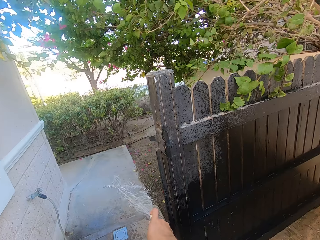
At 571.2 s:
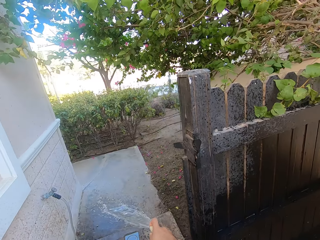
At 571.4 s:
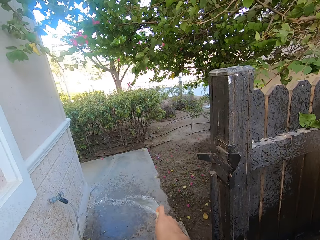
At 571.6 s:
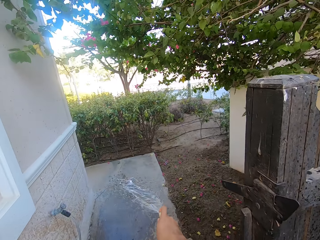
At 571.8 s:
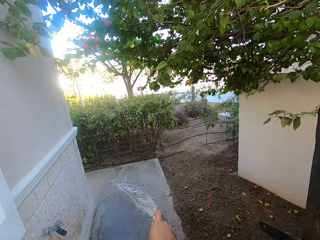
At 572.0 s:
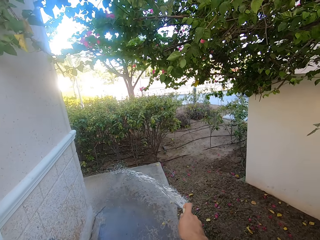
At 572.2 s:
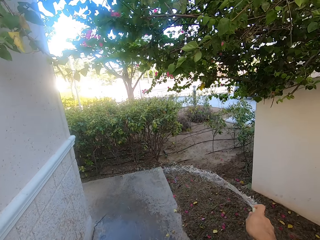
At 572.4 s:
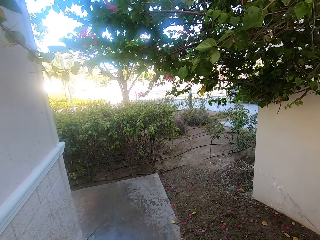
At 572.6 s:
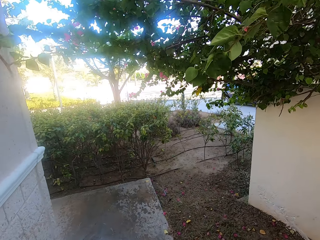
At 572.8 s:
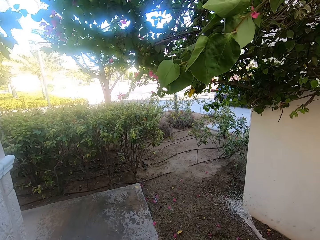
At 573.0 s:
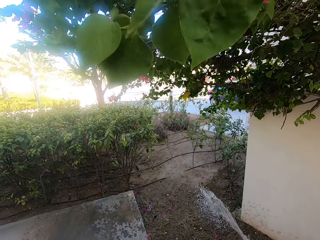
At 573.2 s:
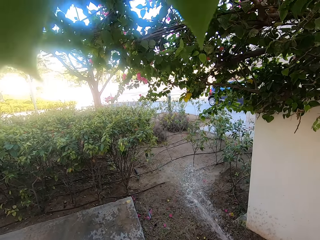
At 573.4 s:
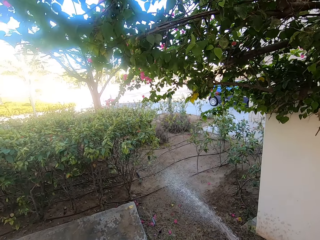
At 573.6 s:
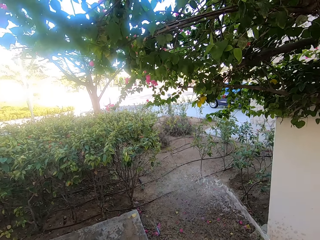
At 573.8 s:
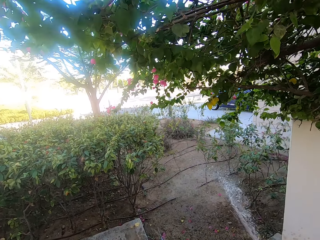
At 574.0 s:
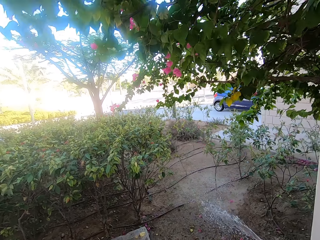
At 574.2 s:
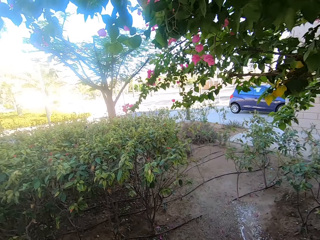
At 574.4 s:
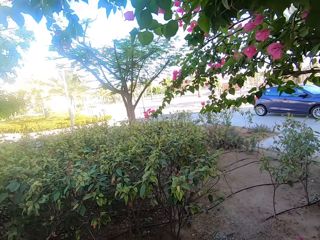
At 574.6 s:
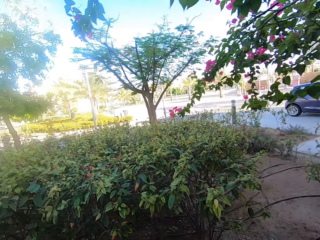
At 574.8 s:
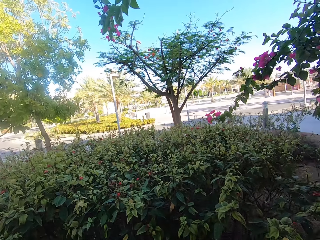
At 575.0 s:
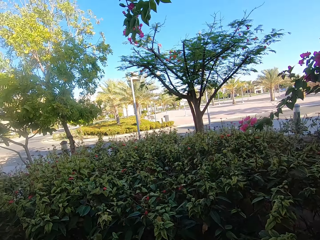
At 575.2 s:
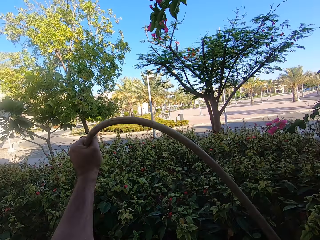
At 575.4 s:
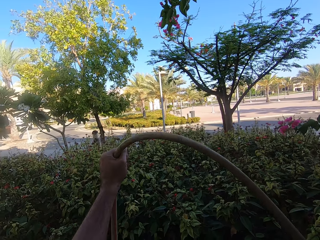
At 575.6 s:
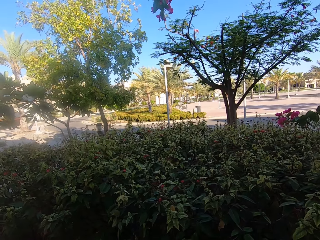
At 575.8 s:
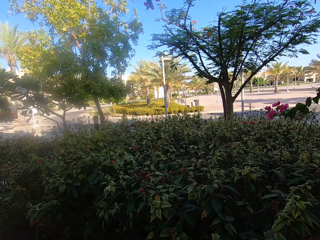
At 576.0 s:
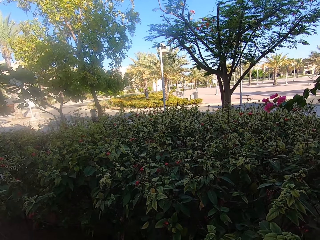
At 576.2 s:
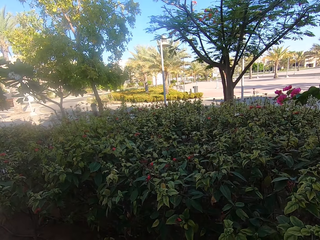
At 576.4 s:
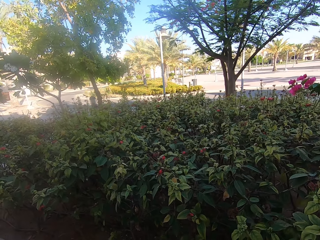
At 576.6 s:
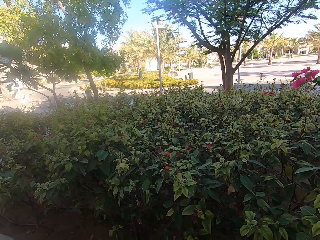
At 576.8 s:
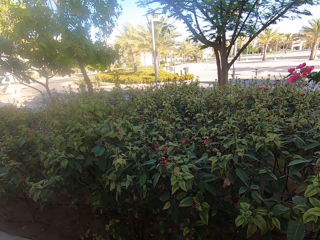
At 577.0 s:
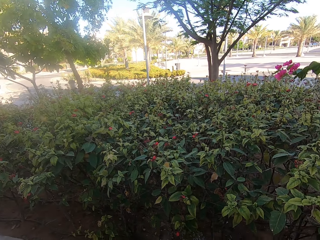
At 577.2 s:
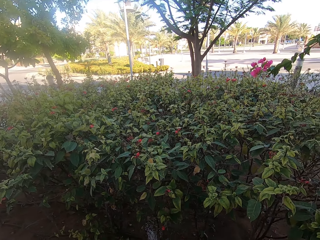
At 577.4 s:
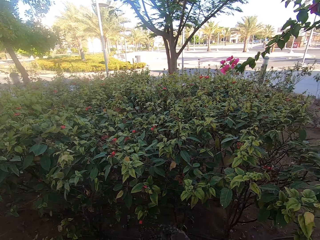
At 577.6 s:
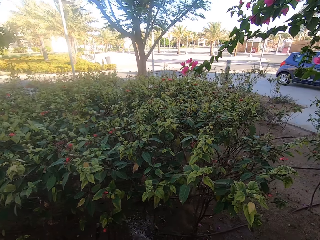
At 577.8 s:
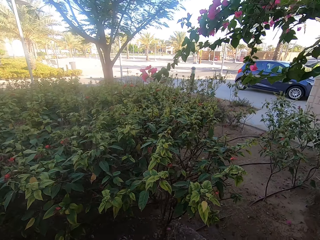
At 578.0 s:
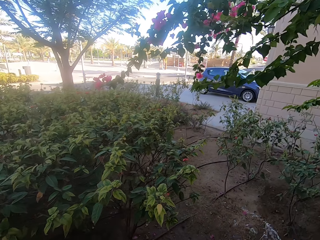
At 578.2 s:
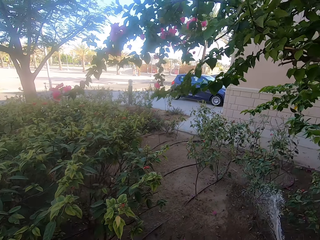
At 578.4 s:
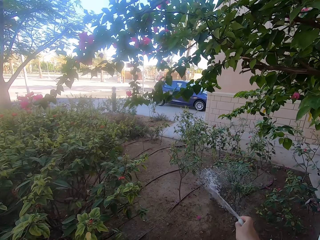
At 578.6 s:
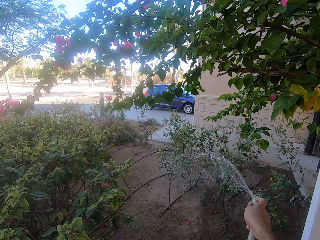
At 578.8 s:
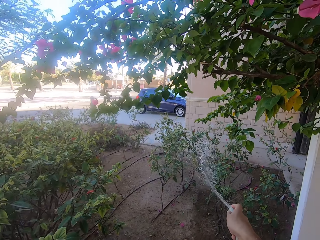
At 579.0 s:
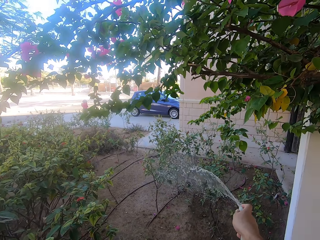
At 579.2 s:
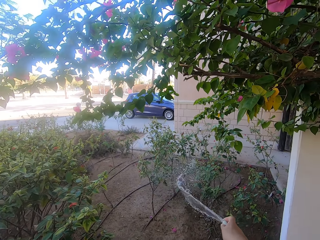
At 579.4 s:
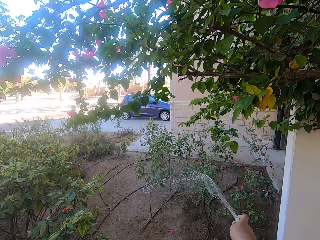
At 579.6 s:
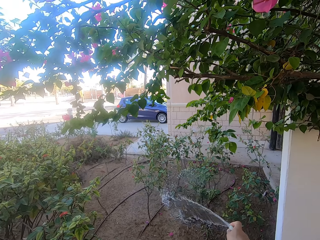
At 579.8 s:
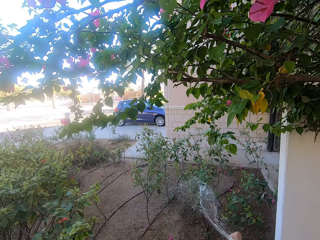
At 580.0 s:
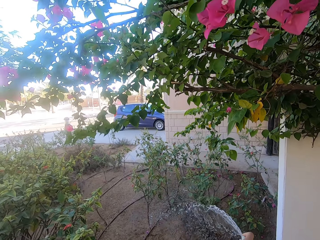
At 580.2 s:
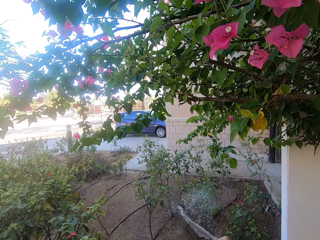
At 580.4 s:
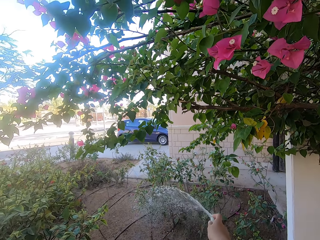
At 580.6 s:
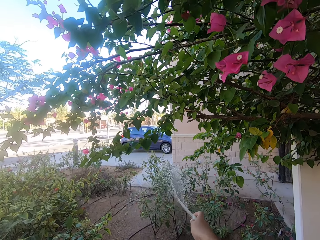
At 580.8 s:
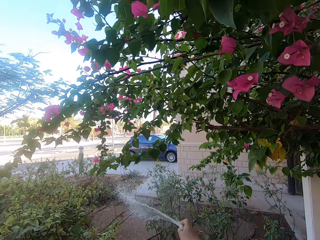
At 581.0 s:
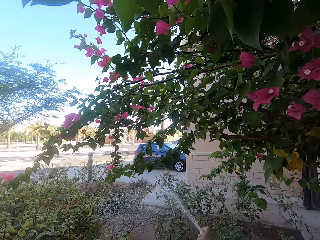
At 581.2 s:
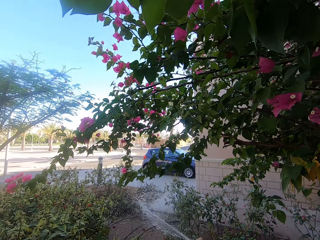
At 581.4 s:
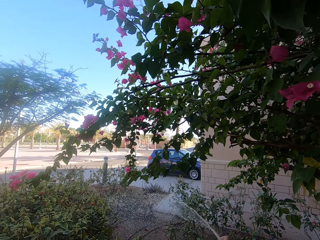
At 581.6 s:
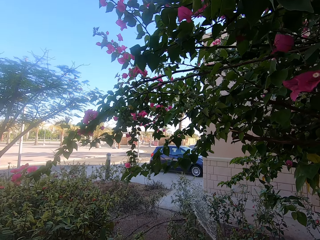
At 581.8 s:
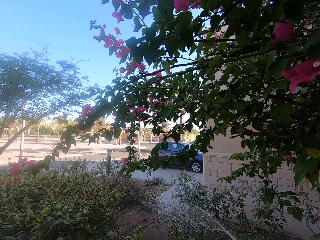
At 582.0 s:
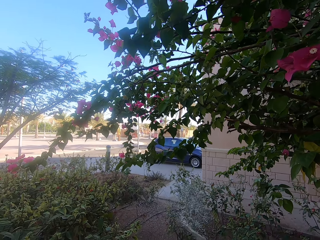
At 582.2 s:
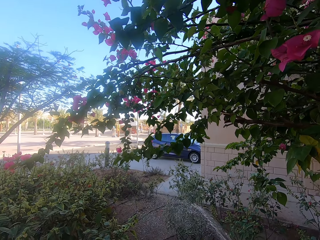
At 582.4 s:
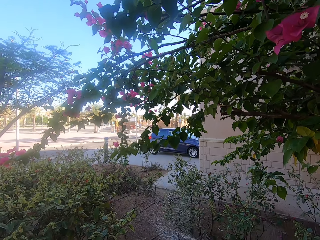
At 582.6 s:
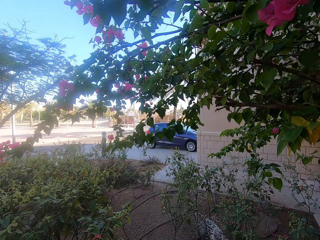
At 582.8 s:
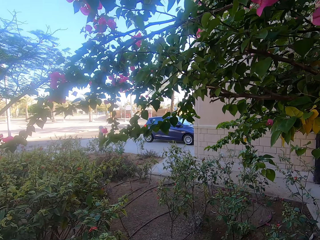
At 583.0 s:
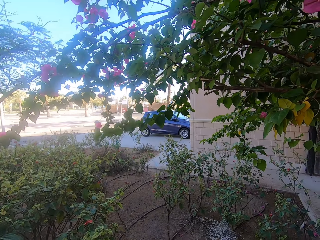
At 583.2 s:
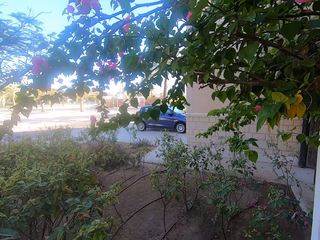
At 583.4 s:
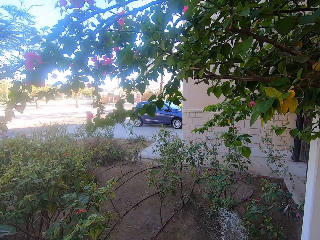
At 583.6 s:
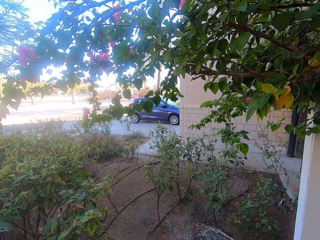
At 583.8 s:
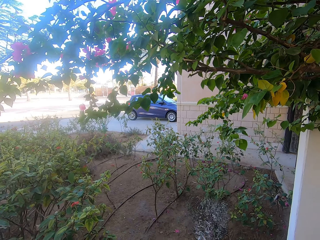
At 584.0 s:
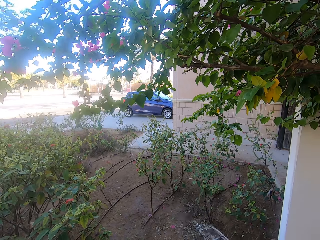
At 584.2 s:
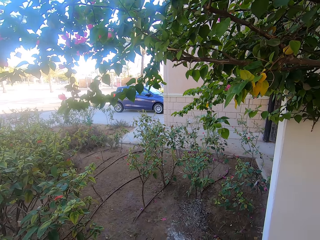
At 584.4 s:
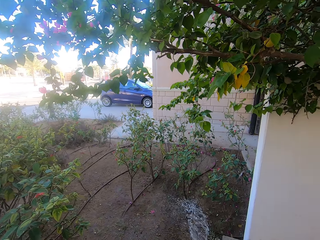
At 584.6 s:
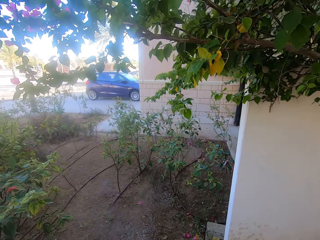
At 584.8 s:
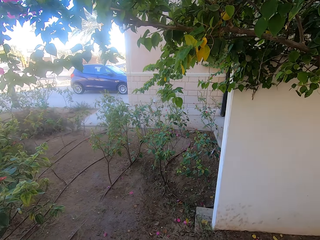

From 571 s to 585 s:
The camera wearer exits the backyard. They clean the veranda, water the flowers, and pull the hosepipe. They water the plants on the front yard.

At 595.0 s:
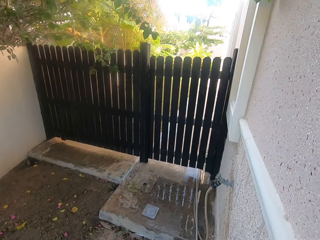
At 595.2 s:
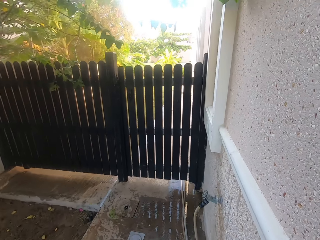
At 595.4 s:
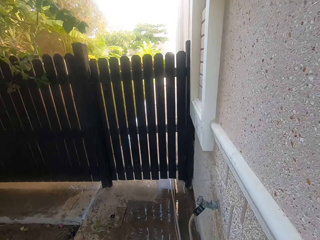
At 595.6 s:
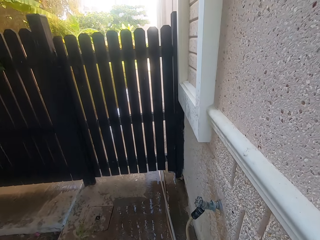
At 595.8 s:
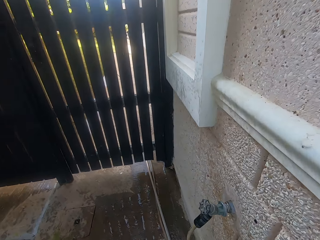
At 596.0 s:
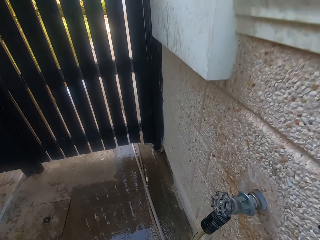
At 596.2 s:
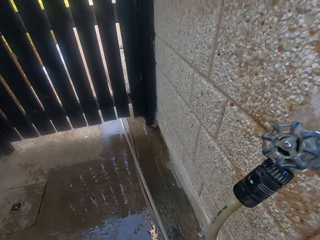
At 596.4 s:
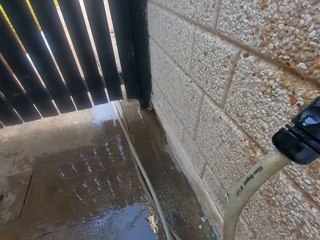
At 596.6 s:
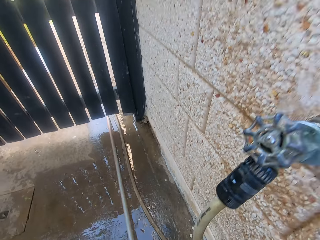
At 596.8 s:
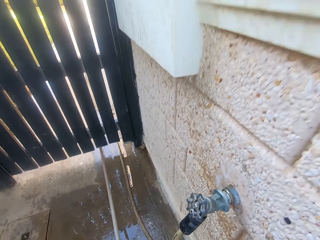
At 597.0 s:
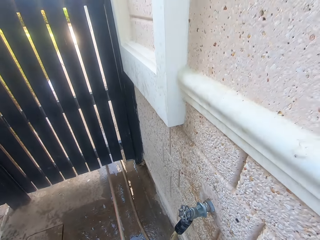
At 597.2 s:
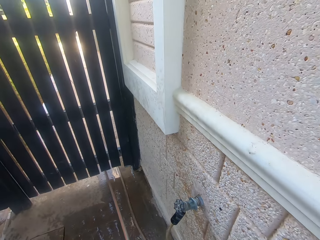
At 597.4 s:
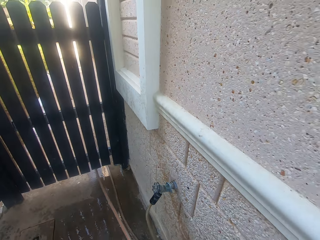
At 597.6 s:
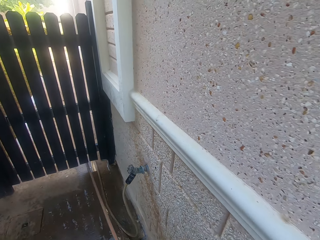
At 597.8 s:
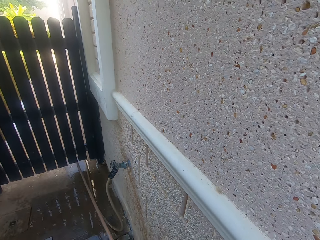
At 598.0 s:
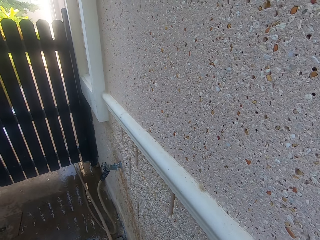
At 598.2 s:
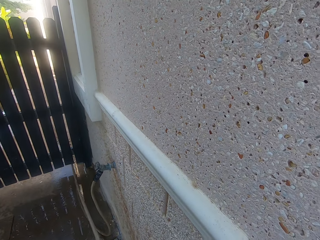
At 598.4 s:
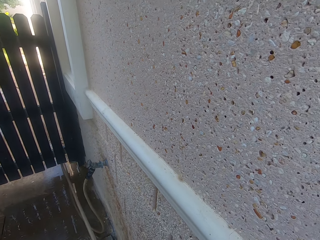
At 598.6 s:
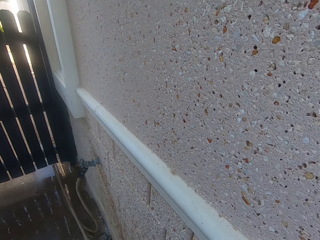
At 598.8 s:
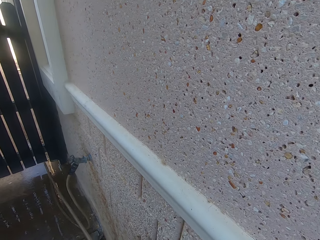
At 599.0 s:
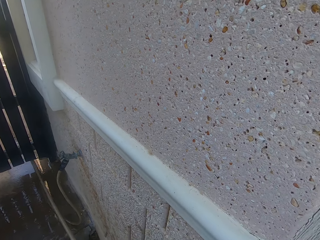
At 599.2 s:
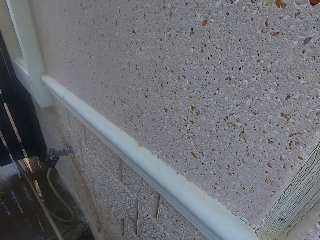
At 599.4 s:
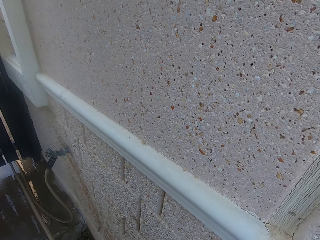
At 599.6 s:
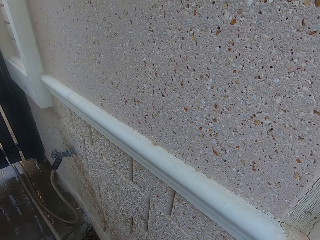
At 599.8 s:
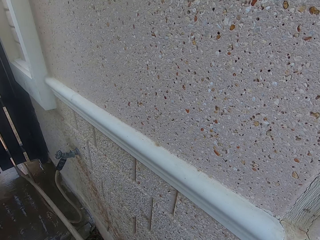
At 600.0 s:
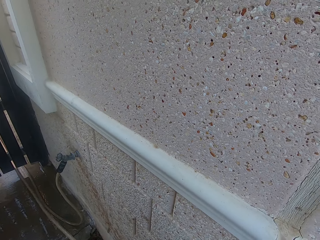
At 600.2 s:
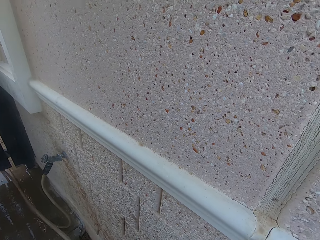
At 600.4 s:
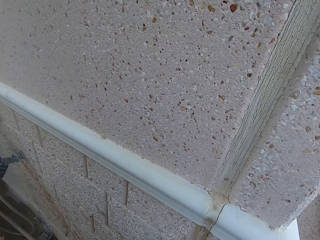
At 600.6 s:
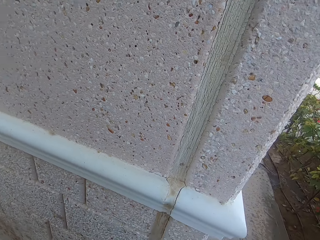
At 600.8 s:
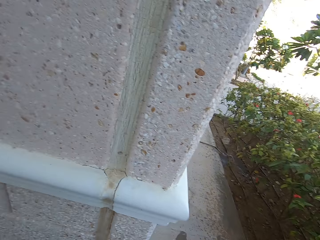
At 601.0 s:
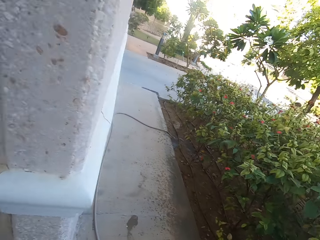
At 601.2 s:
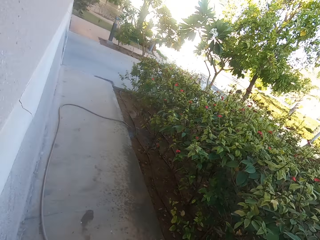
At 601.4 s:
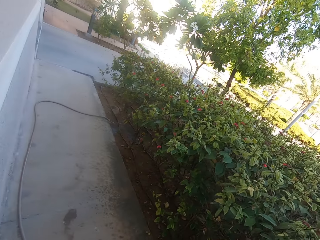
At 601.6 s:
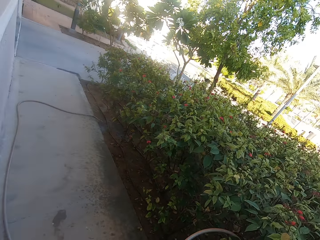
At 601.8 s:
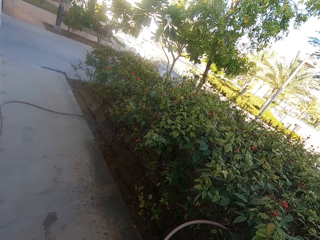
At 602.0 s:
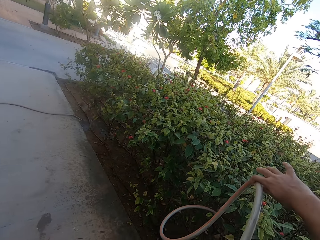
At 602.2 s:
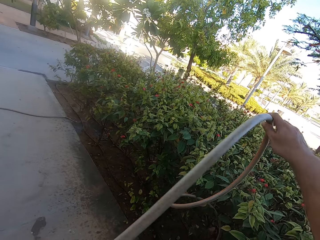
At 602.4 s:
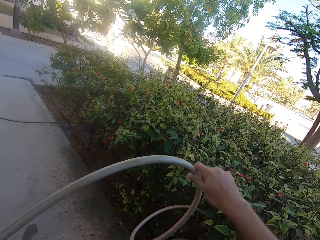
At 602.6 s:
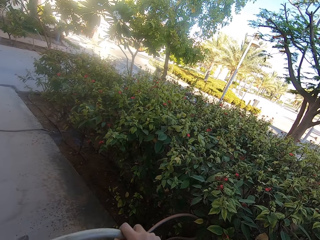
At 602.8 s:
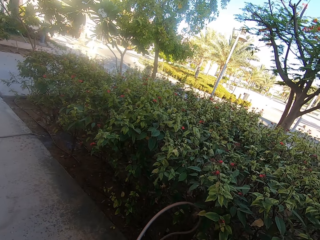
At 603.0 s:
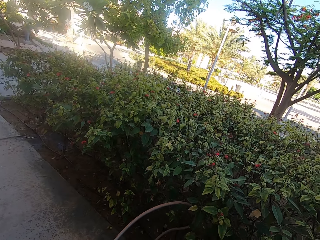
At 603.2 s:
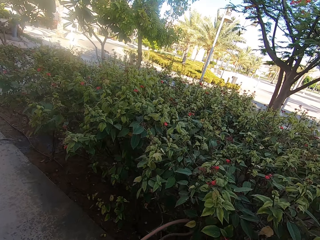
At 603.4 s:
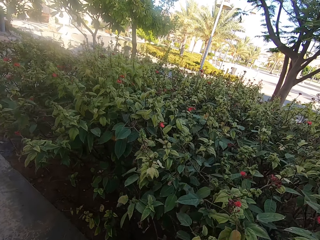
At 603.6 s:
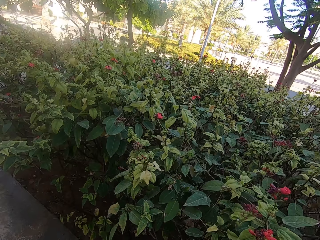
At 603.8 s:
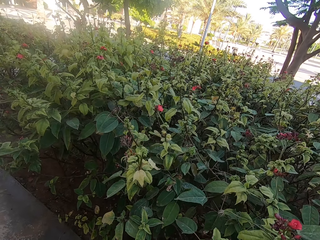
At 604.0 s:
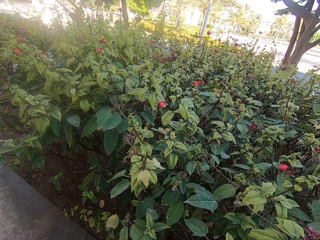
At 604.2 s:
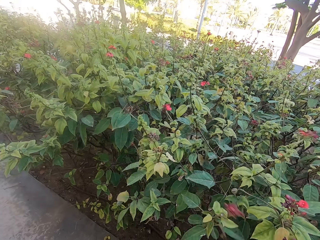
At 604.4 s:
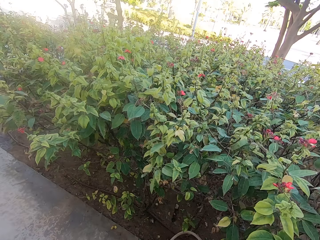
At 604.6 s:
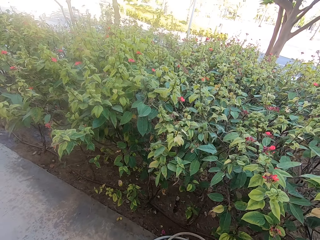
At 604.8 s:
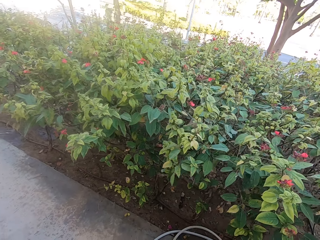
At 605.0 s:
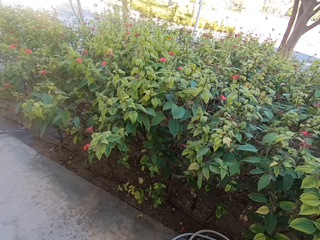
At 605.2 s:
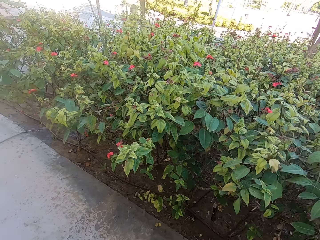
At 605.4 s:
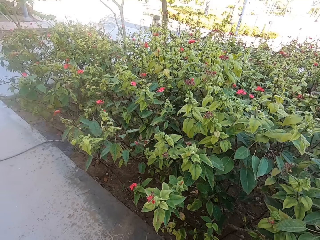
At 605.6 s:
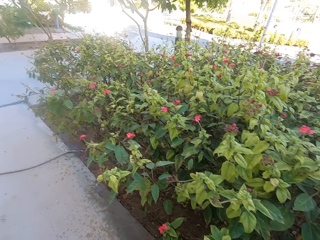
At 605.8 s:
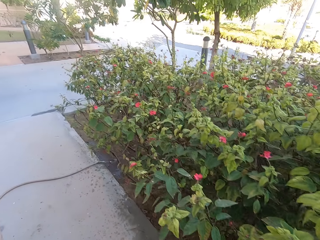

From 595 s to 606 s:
The camera wearer pulls the hosepipe.
